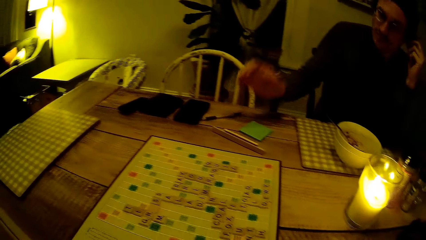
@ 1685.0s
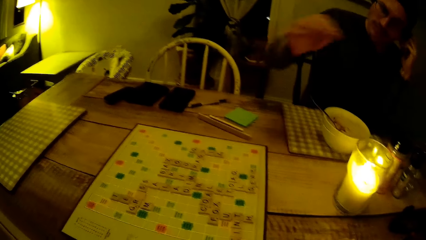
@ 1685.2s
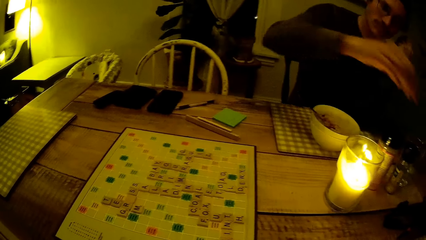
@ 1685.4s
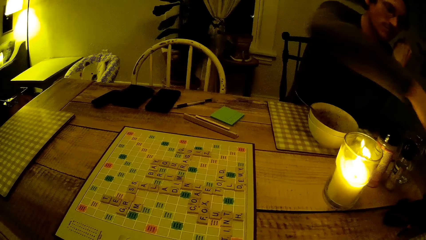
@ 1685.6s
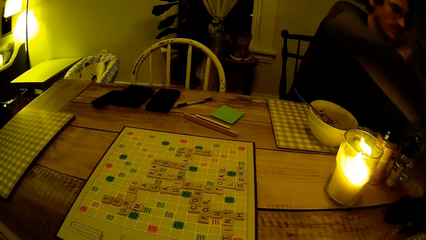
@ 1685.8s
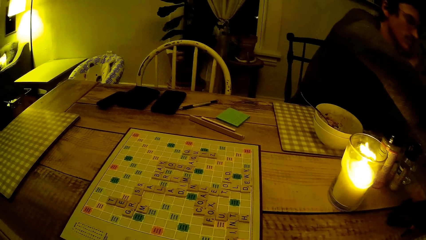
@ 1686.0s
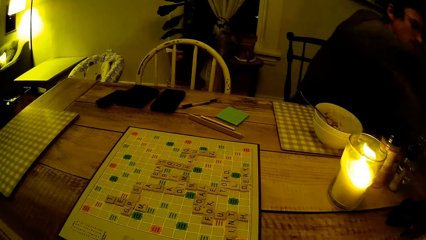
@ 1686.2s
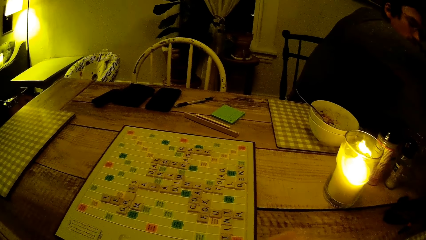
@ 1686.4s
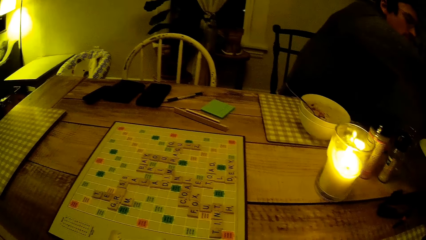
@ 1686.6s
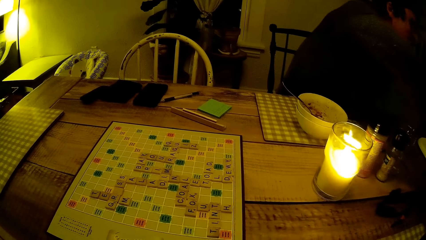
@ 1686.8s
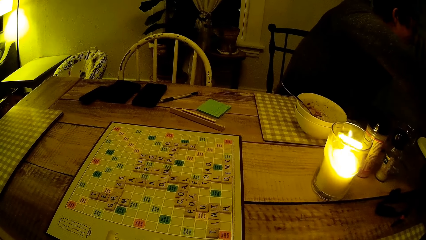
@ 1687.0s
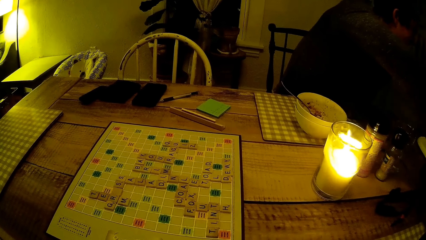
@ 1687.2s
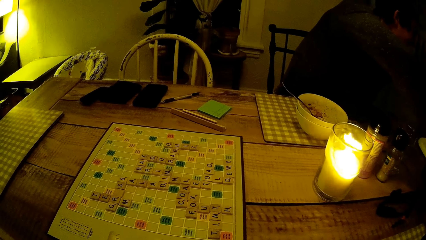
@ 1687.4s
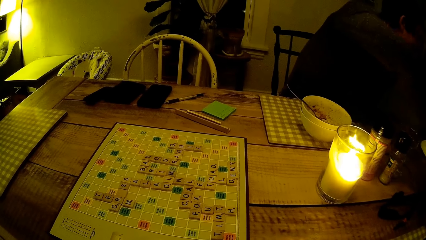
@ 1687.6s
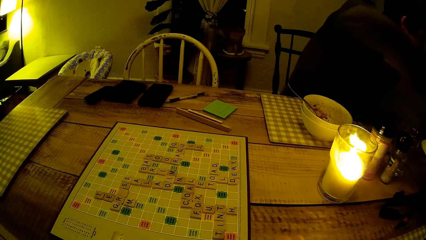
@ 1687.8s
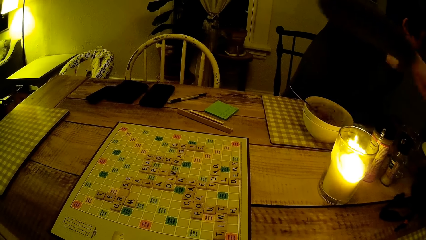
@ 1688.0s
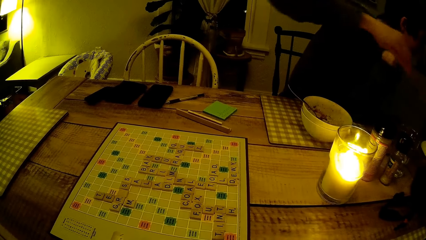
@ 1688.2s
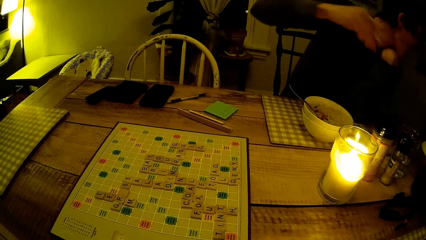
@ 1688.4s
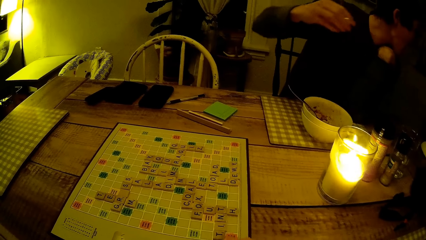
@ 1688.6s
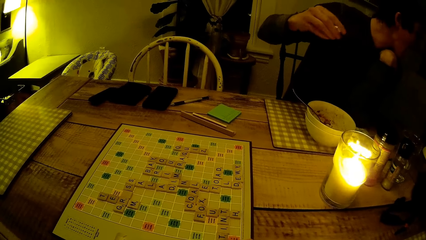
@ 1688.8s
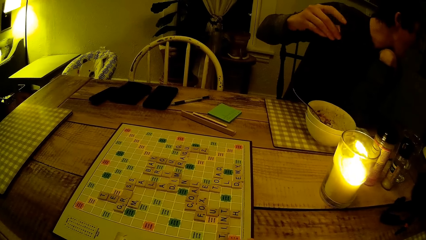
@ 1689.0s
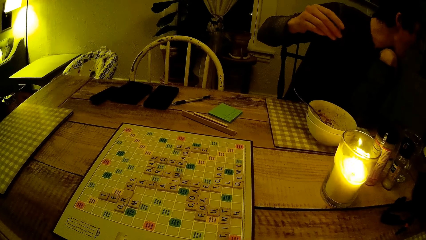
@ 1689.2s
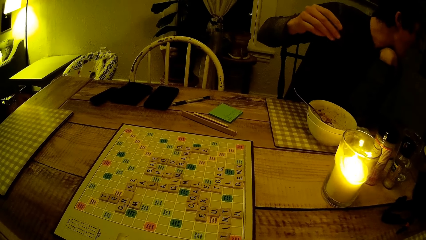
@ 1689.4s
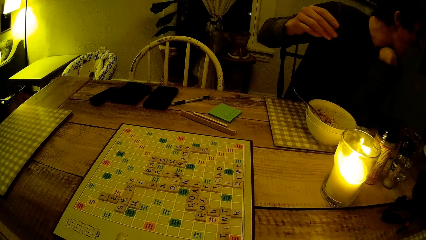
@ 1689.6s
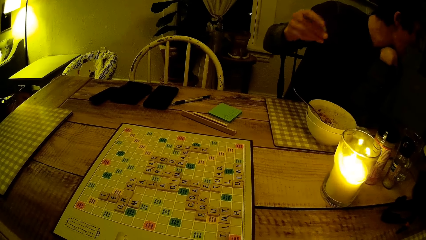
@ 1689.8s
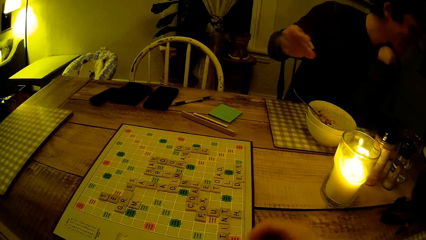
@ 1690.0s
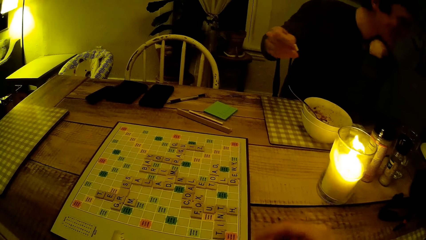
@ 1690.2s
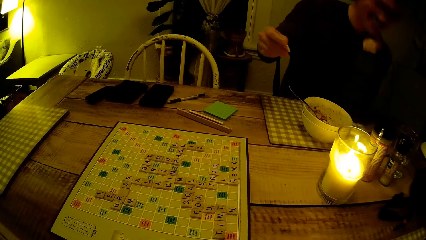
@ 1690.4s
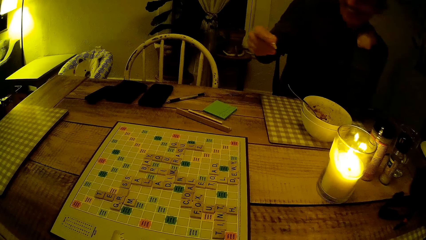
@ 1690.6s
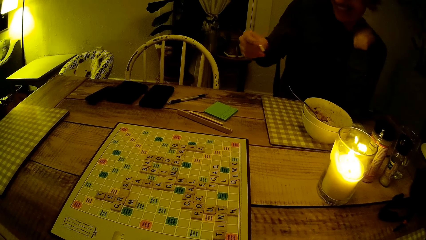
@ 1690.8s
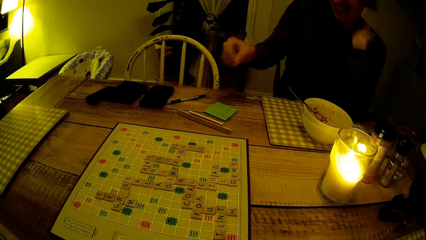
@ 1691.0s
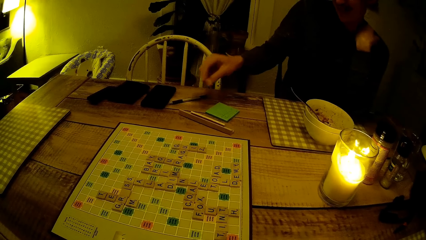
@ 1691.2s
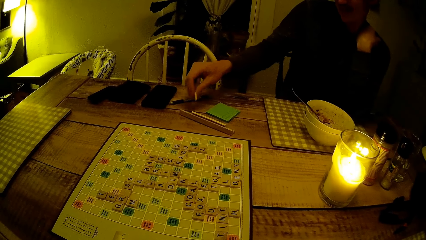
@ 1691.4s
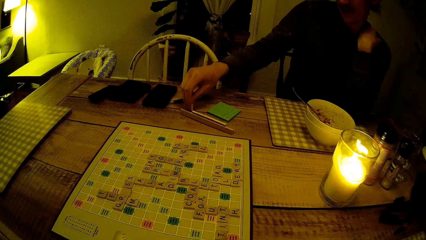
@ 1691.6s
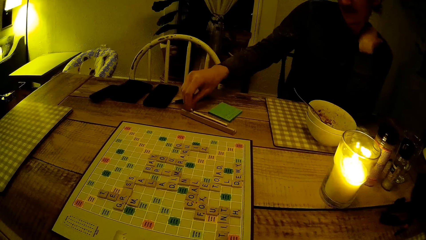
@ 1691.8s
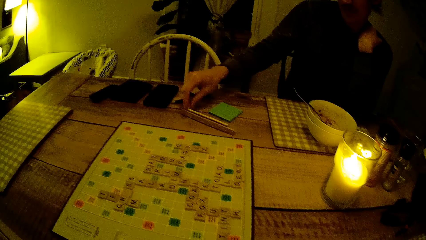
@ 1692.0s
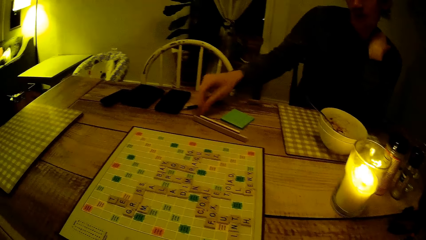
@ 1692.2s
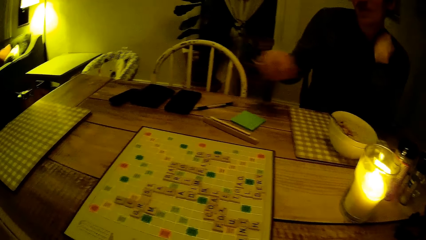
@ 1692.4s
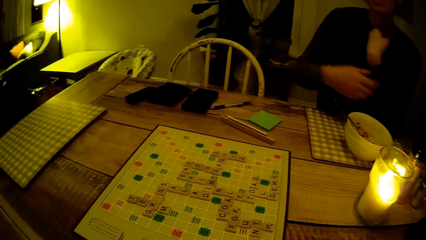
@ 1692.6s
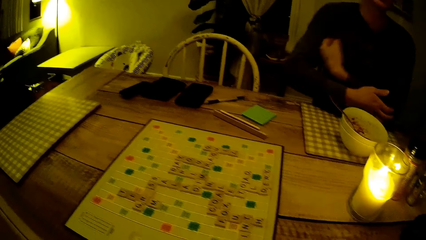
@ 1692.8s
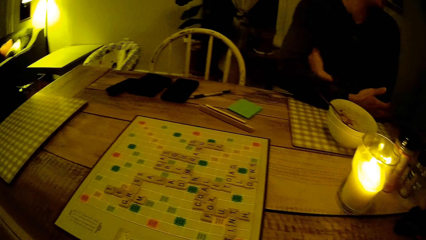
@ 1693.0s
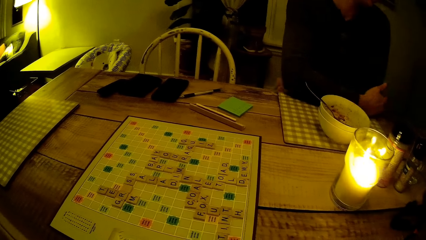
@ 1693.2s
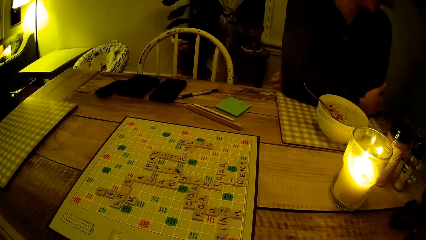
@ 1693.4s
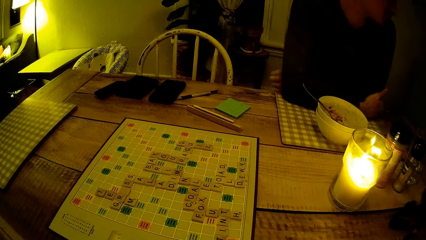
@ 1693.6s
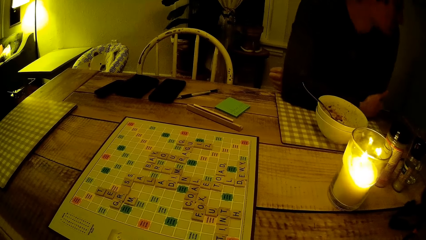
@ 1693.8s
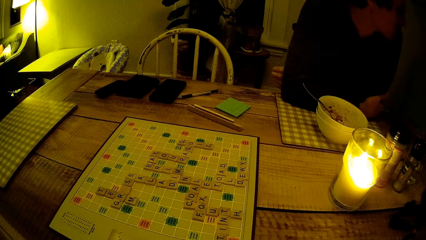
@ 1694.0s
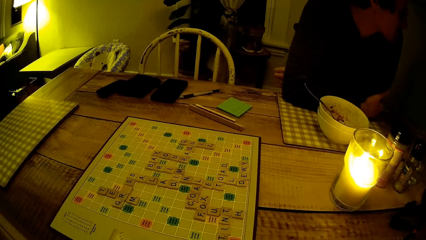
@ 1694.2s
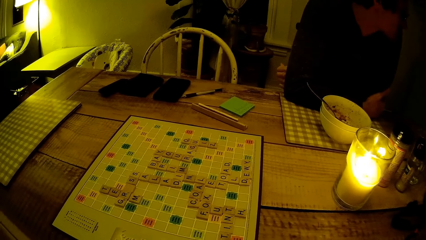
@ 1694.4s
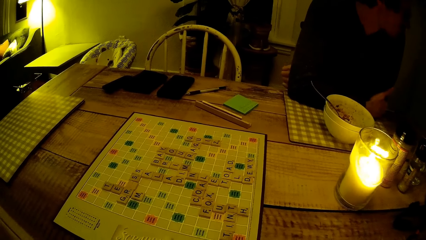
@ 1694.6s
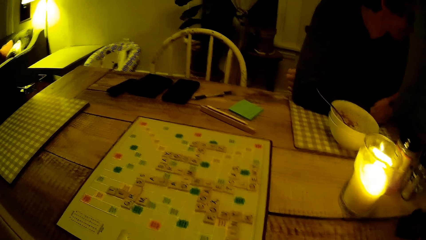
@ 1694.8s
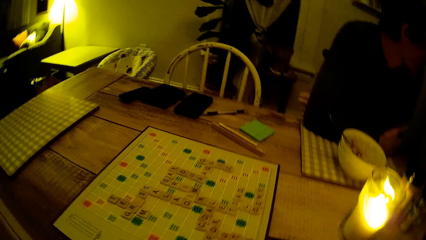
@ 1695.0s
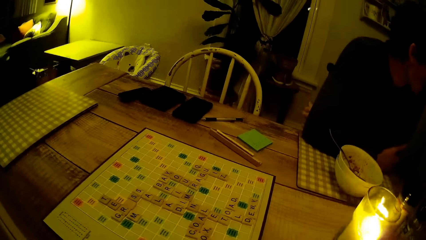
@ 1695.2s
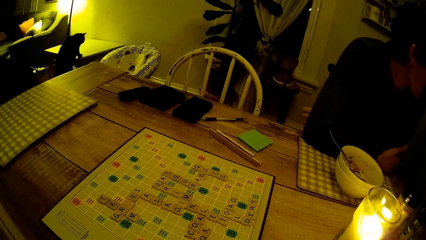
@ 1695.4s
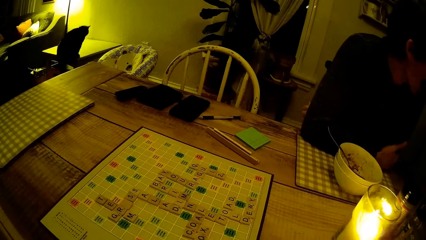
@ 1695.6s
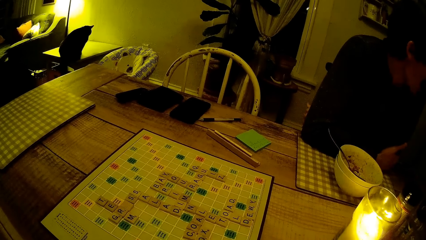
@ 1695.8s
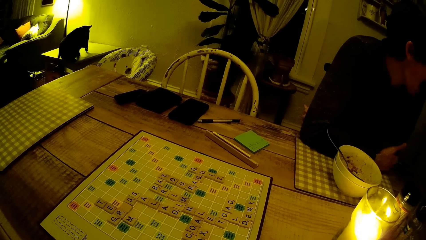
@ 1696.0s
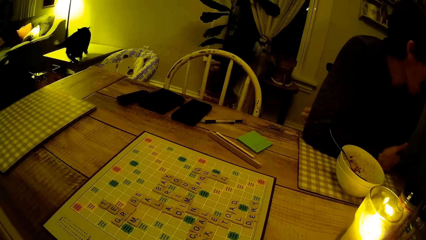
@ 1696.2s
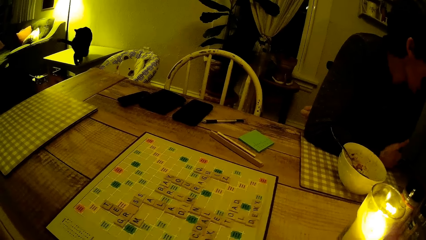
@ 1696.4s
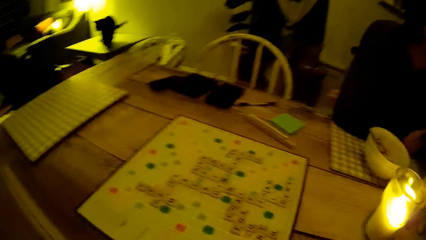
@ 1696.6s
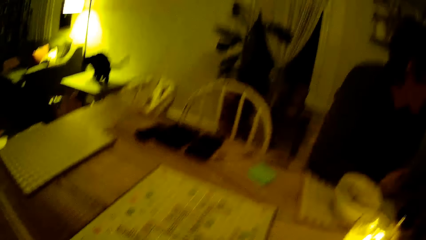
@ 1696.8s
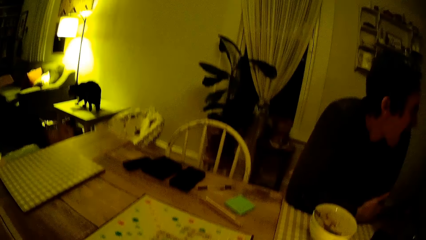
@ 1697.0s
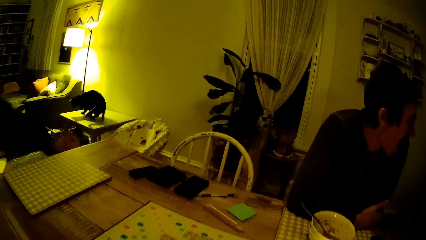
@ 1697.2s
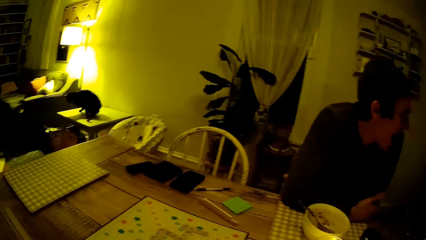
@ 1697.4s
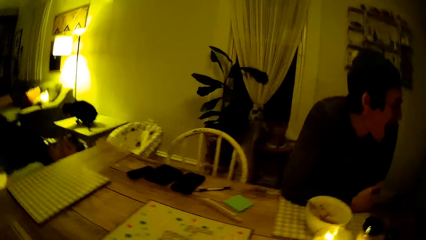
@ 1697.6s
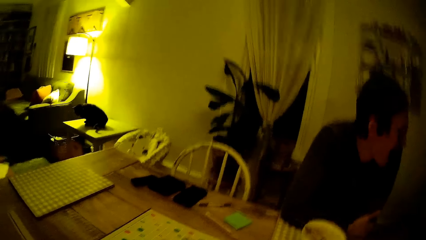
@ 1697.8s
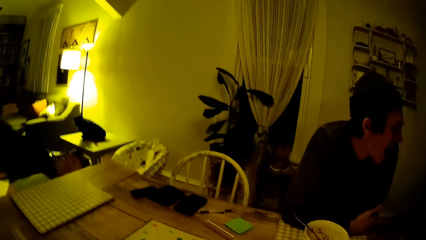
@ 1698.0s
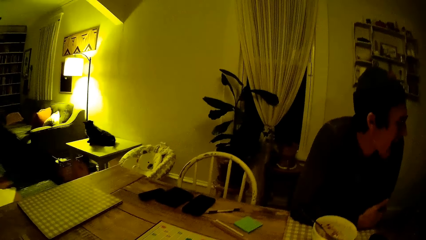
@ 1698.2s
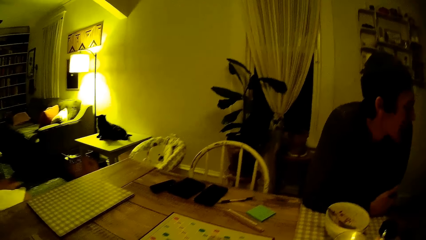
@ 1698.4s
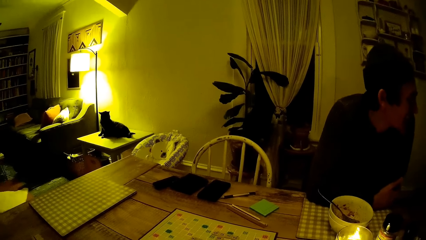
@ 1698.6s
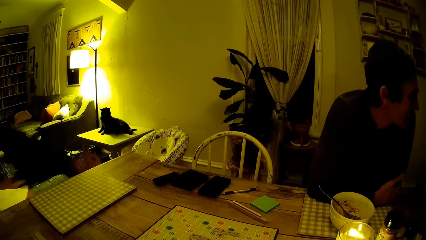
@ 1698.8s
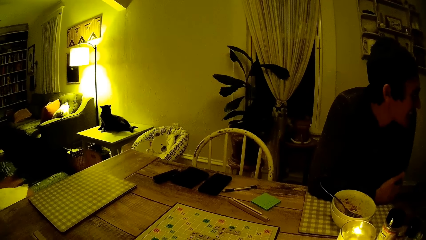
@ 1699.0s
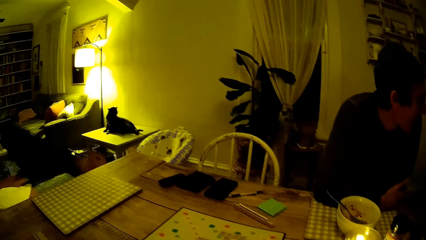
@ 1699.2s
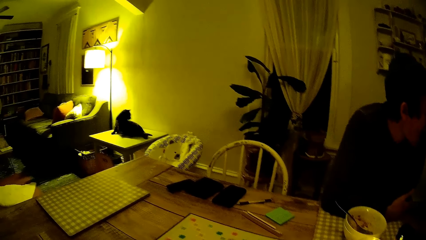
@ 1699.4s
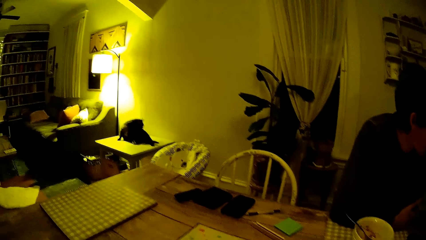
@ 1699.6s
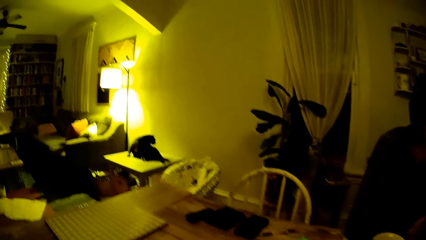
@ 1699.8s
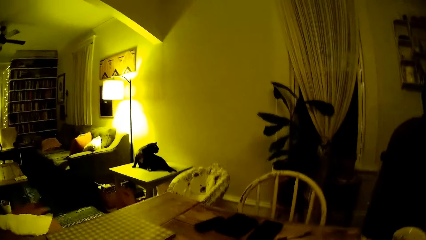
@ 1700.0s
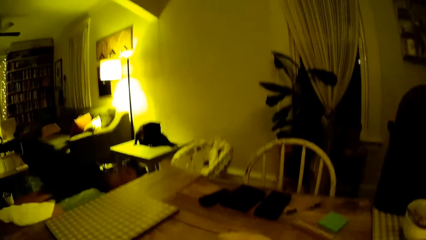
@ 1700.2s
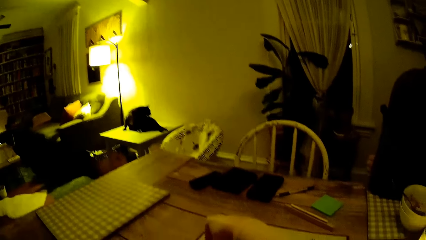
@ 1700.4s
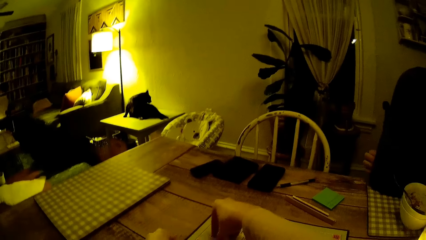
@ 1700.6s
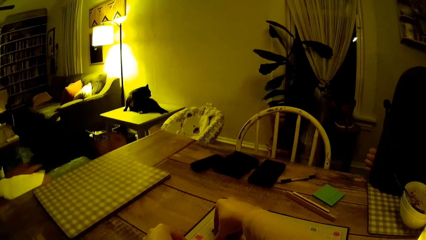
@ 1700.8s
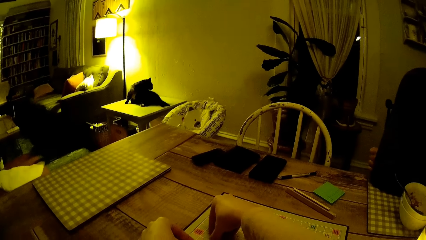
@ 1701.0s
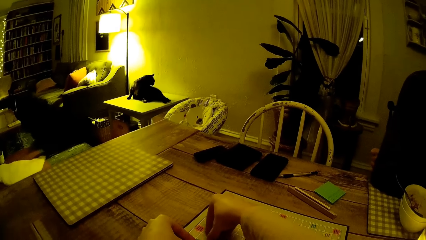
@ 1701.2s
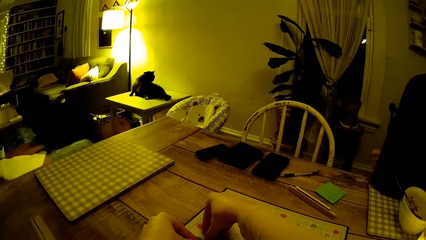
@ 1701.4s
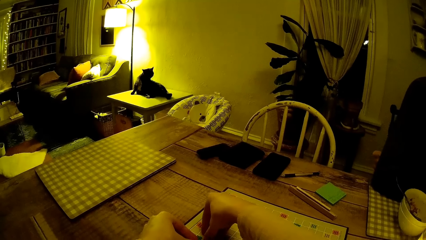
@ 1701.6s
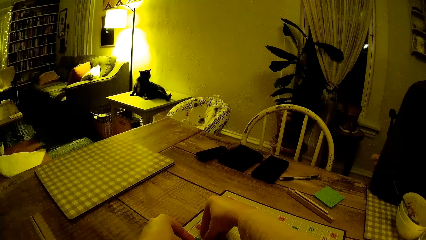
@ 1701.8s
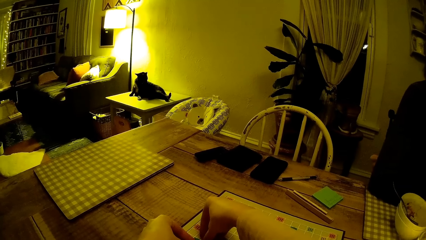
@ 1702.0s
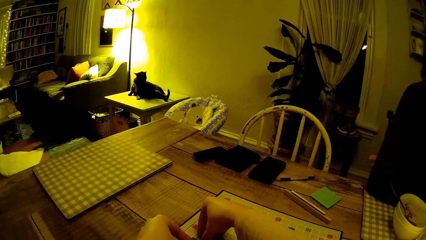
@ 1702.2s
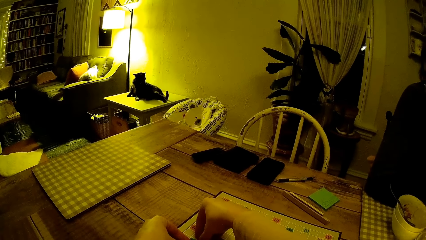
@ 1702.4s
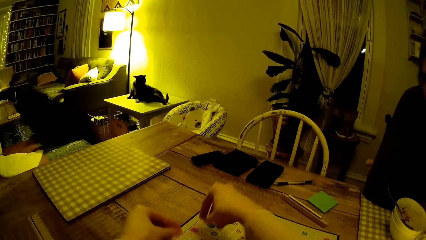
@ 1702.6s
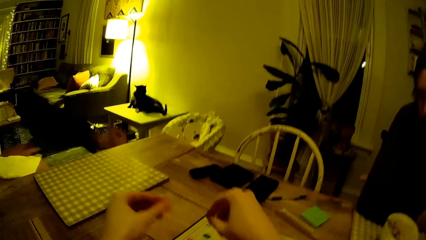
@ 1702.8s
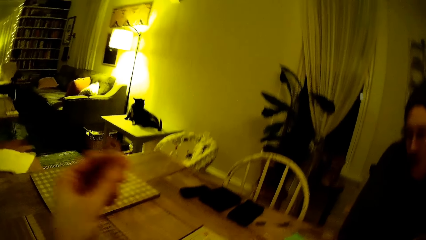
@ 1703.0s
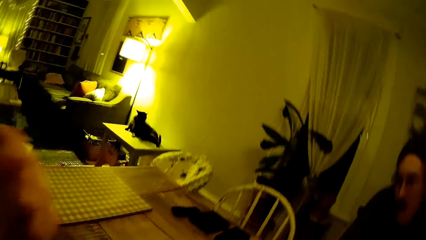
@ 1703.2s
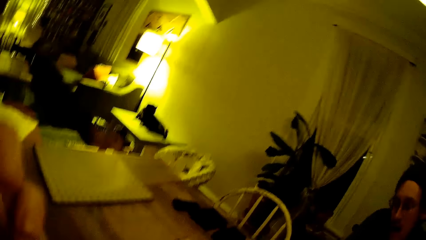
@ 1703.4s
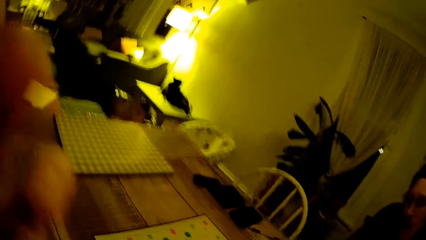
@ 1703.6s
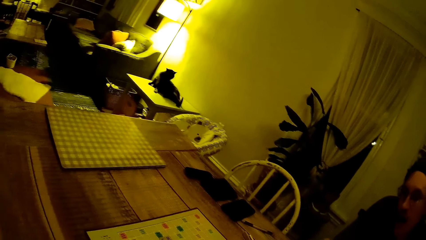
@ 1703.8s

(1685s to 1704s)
A man stretches a hand around. The man picks a scrabble tile from the pack of scrabble tiles with his right hand. The man holds a word puzzle box. The man puts the scrabble tiles on the table with his right hand. The man leans on the table. The camera wearer turns to the side. A cat climbs a table in the dining room. The cat sits on the table in the dining room. The camera wearer plays word puzzle. They arrange scrabble tiles on the scrabble board with both hands.
